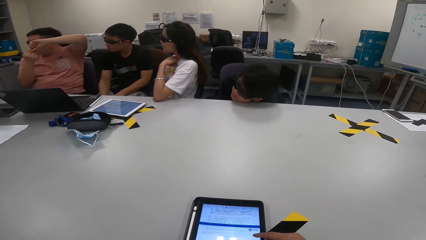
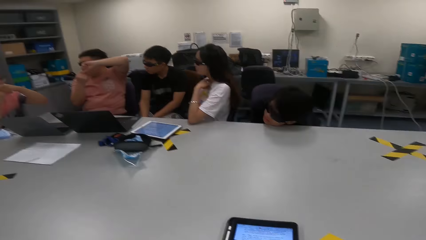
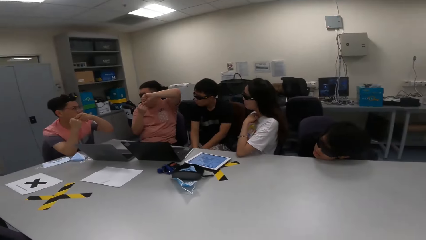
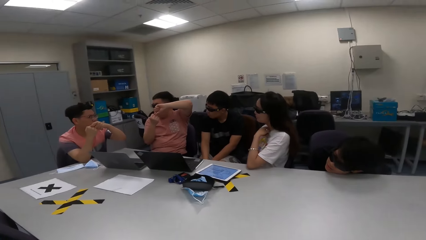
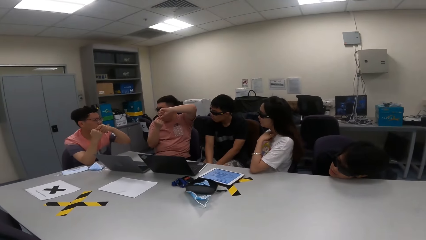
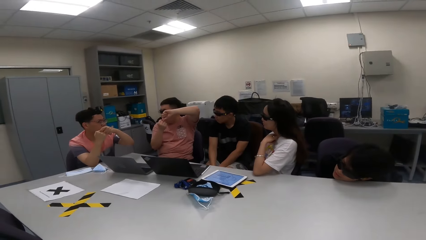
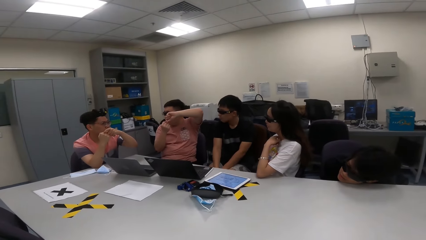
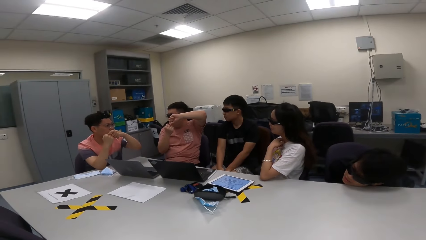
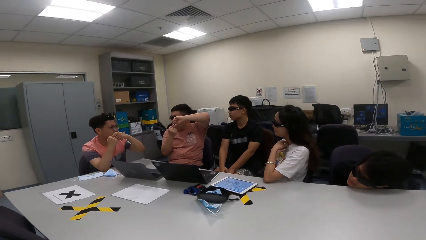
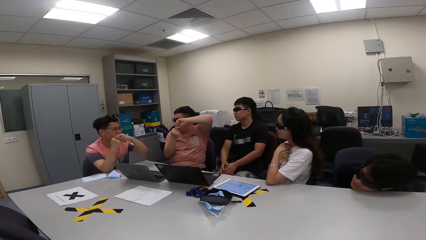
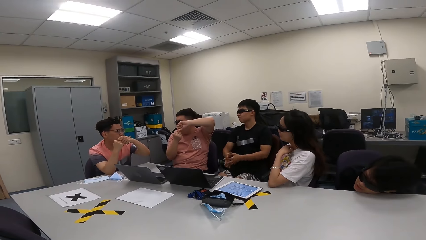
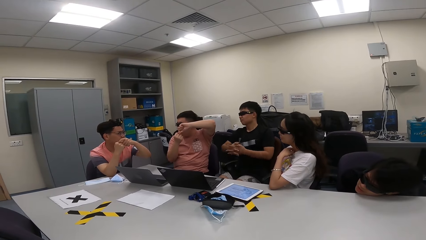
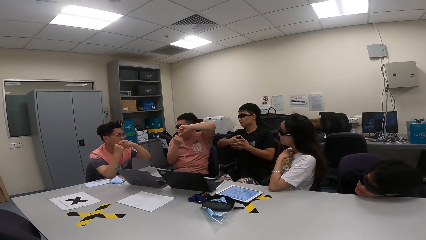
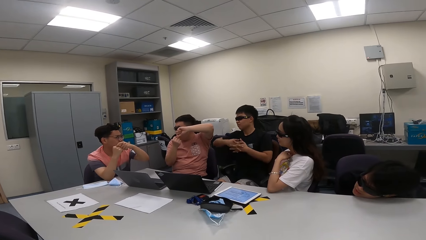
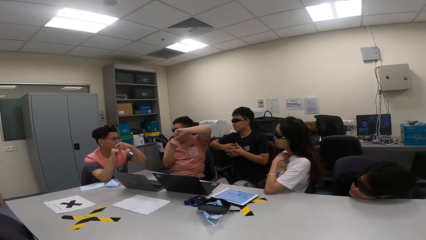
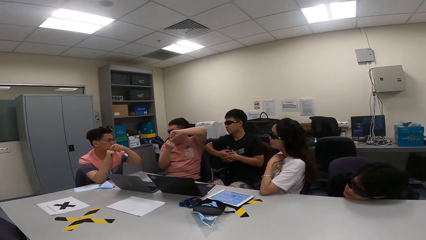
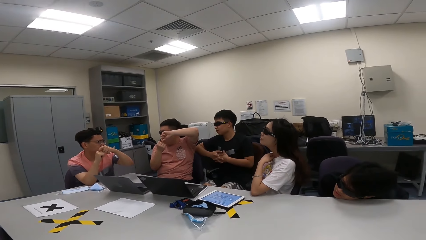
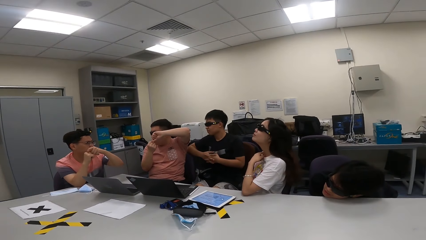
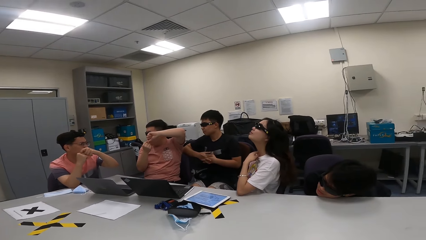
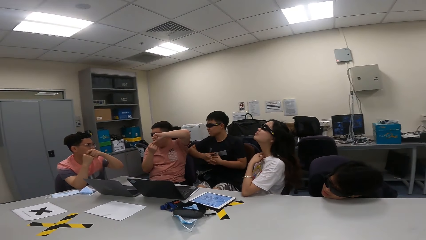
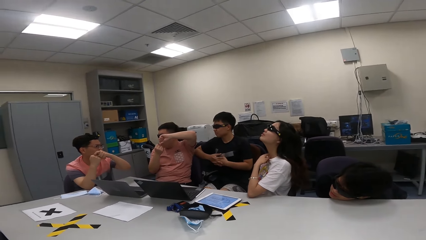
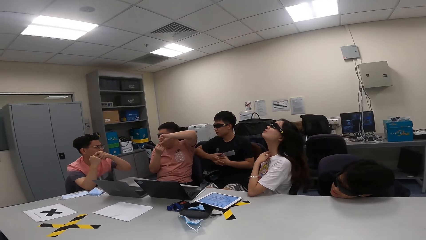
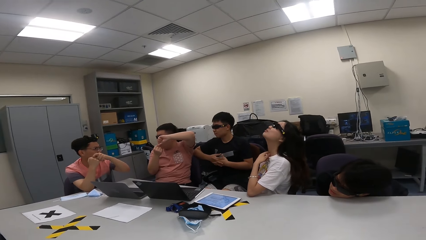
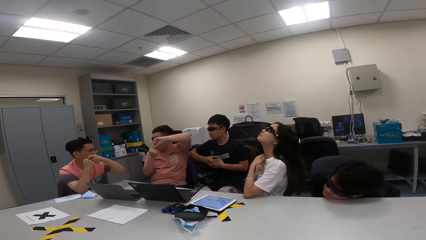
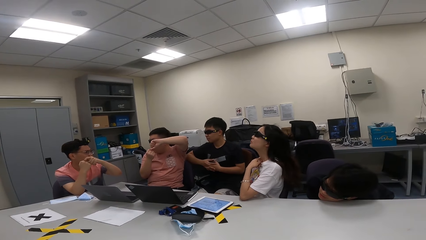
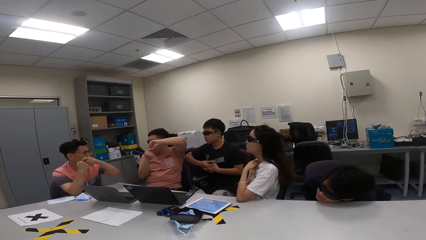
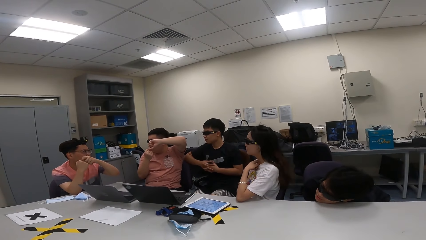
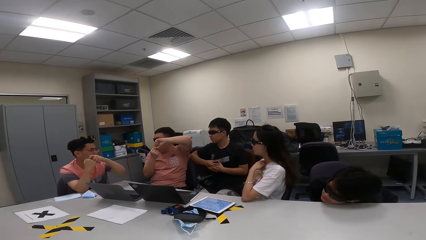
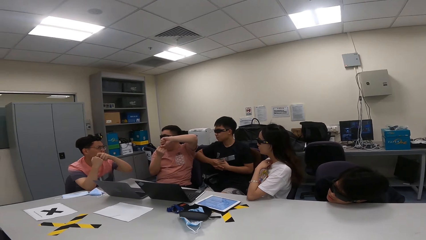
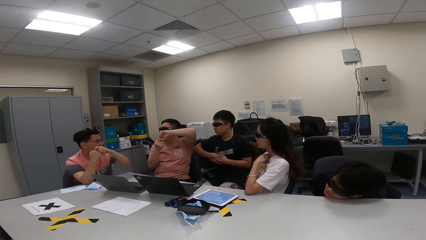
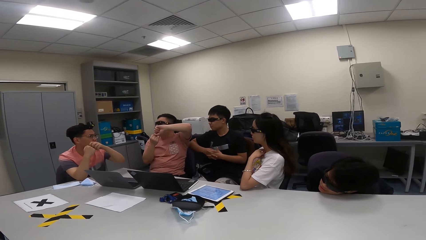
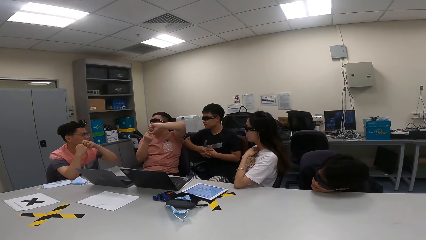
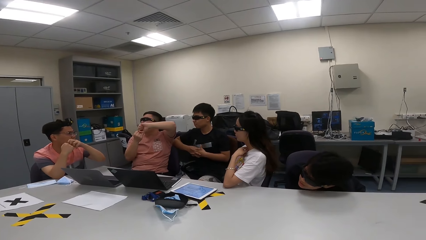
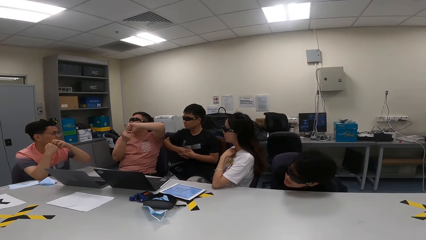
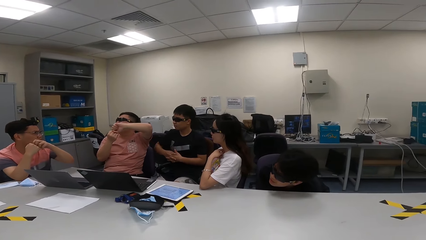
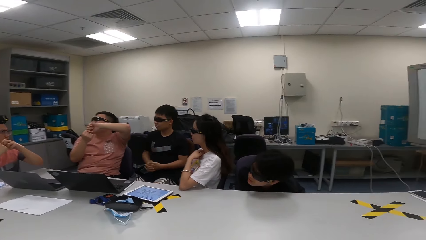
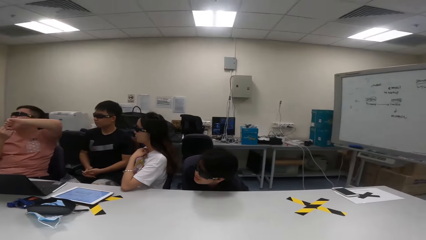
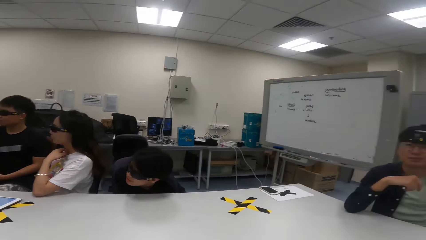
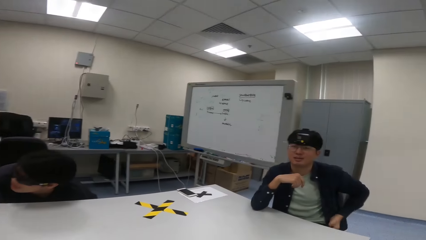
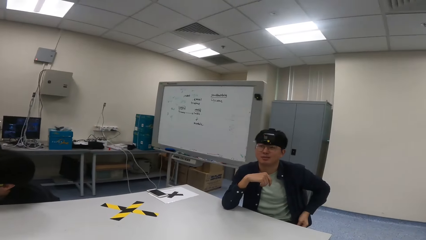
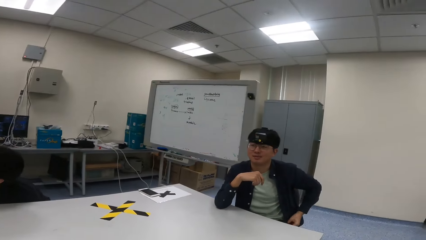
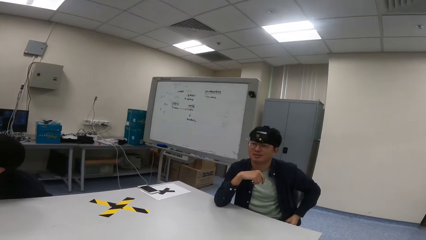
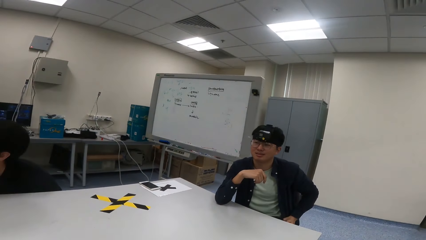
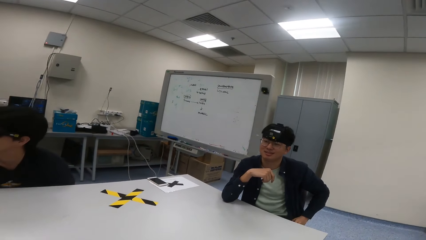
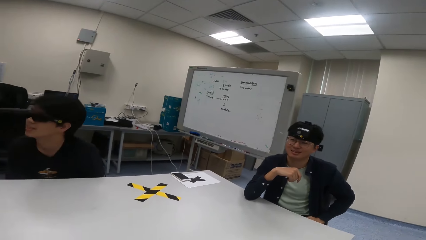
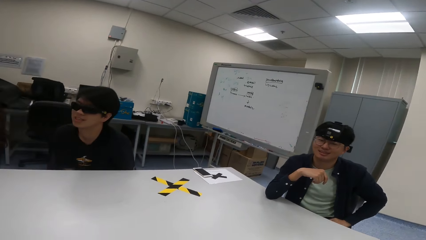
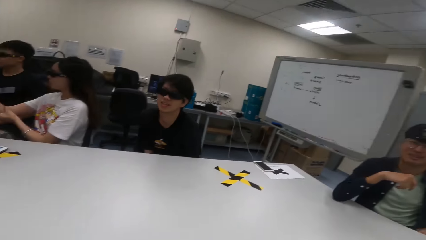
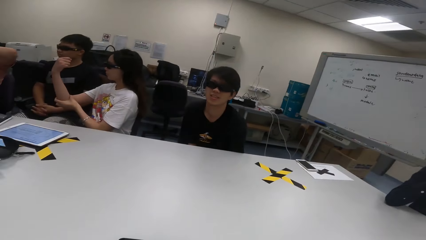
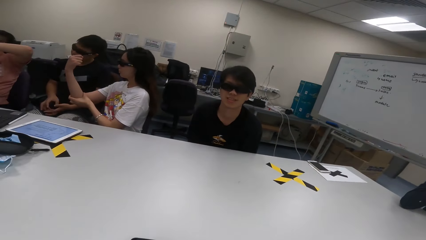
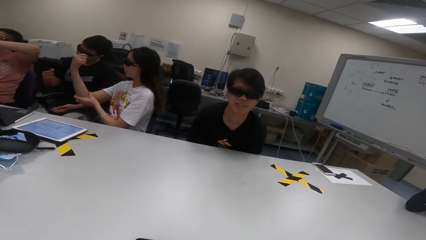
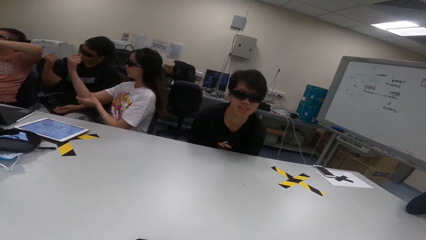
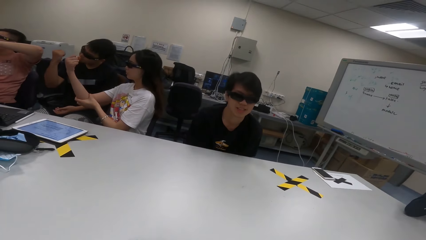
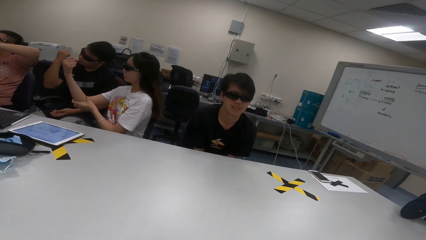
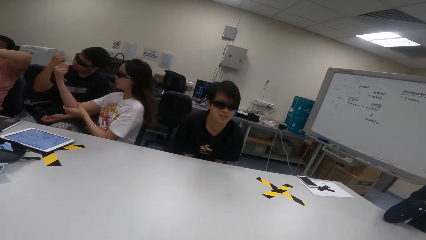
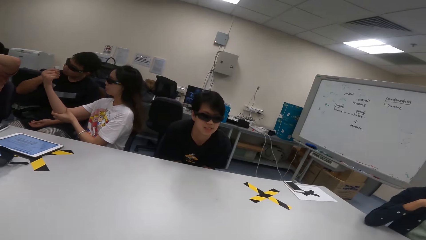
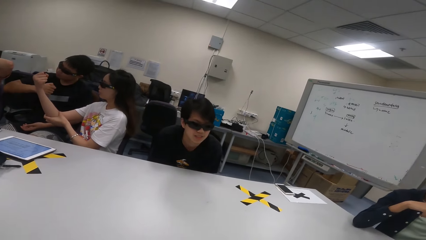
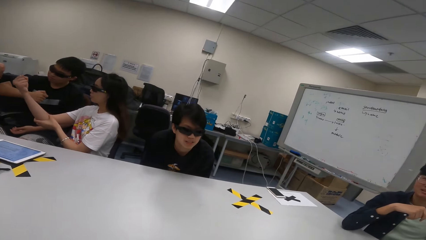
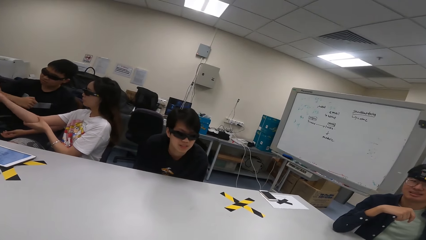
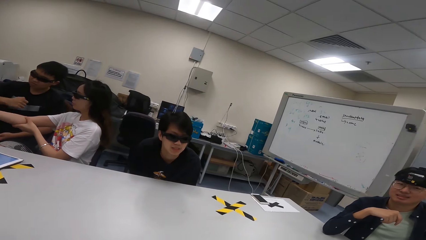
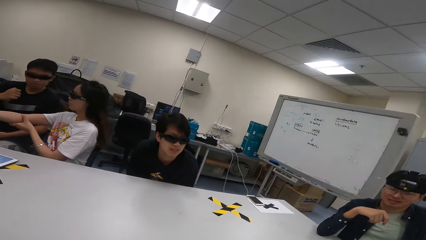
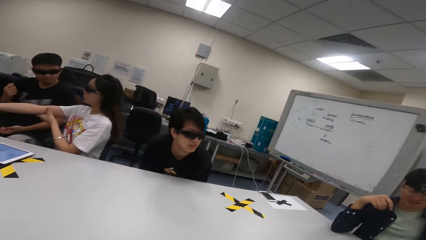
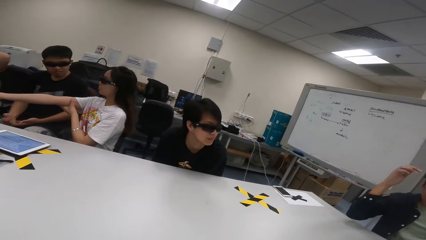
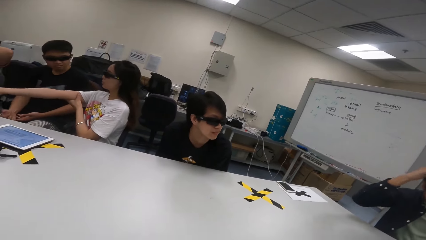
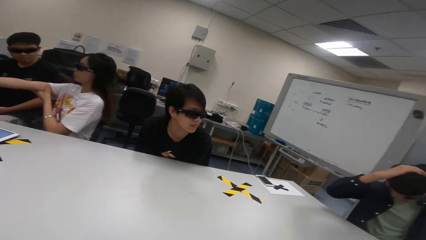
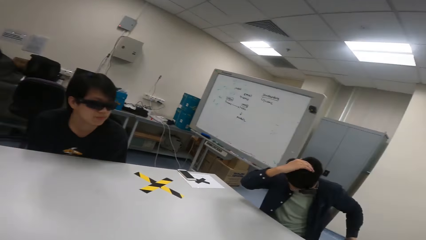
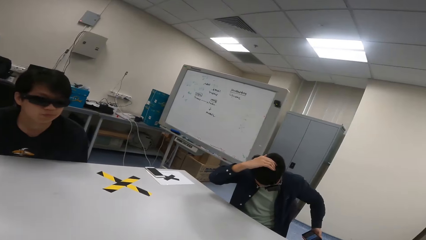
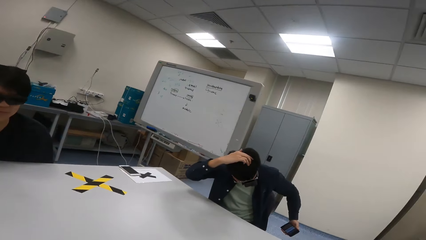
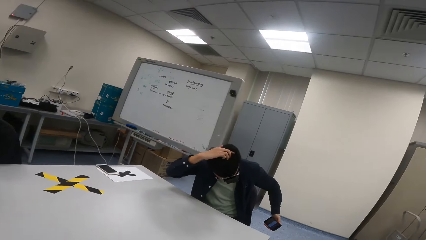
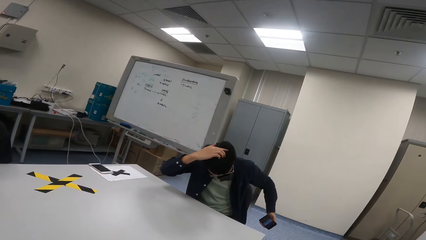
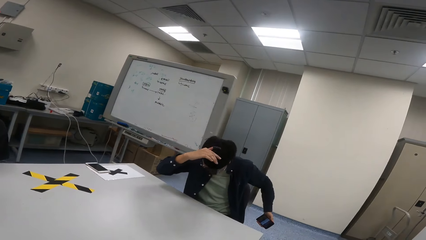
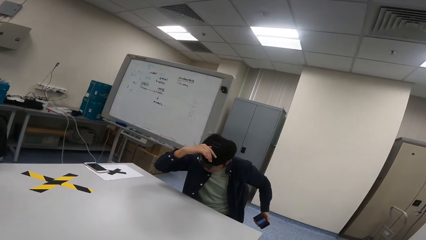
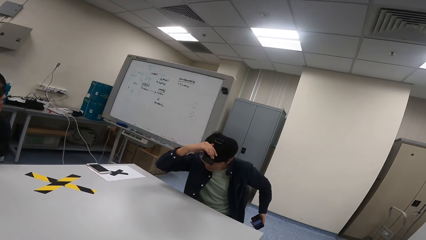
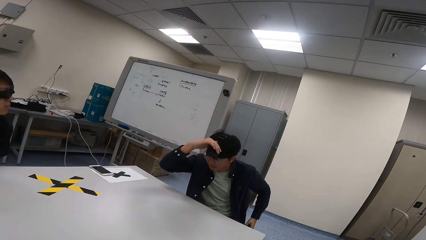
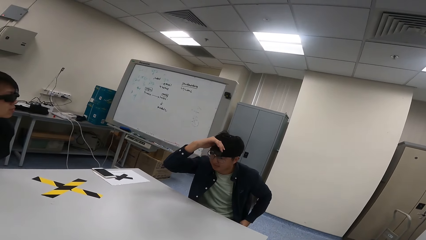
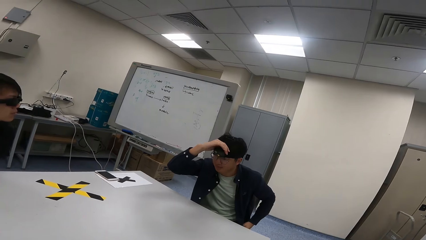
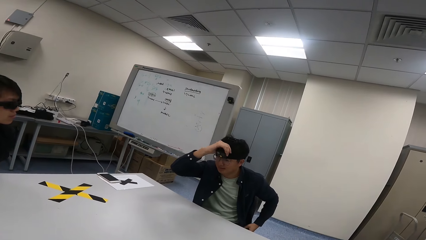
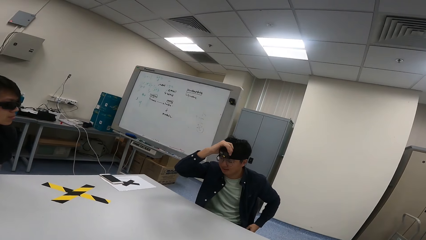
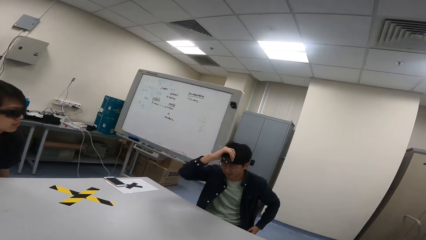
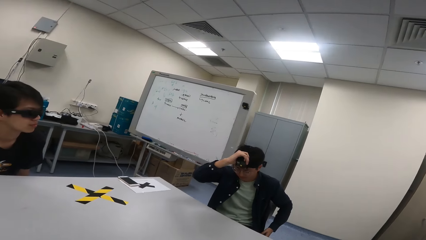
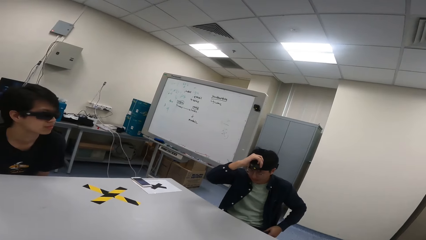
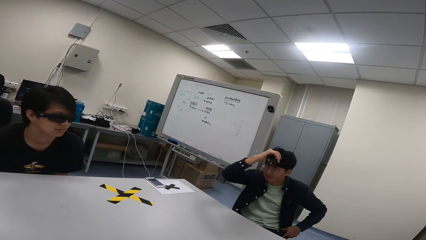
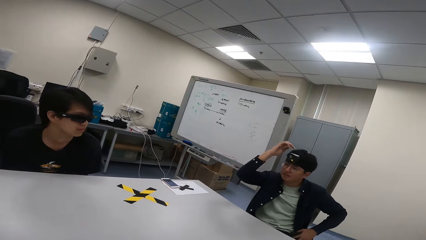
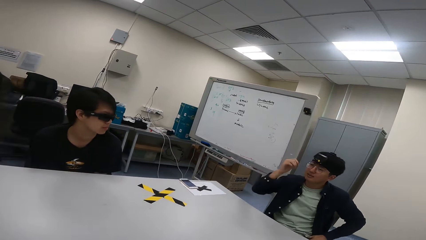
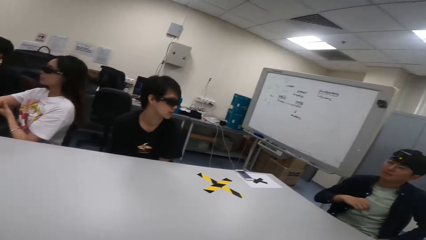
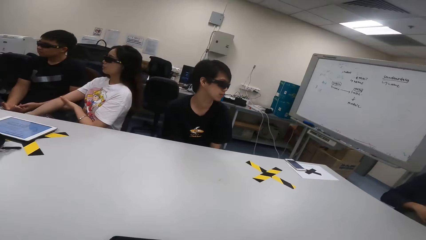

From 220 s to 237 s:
A man raises his hand. A second man talks to a third man, the first man, a woman and a fourth man. The camera wearer looks at a fifth man. The woman and the first man fold their hands. Another man adjusts the camera. The fifth man scratches his head.
